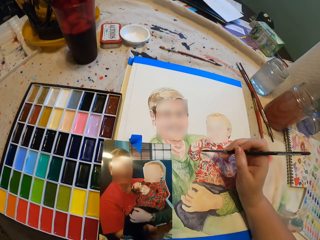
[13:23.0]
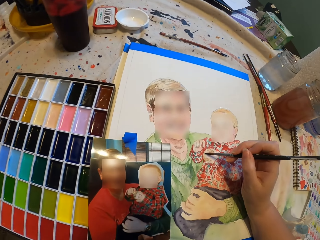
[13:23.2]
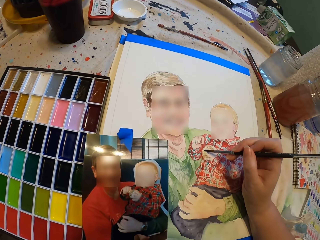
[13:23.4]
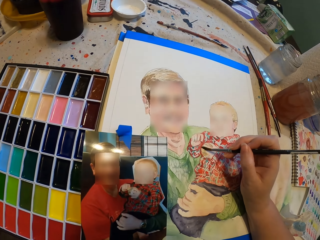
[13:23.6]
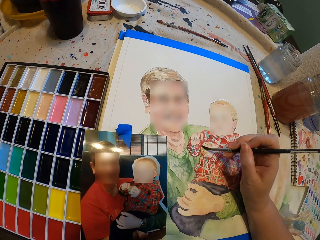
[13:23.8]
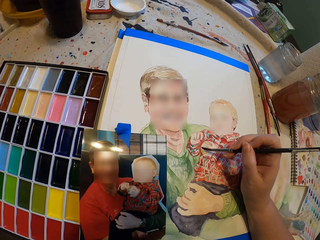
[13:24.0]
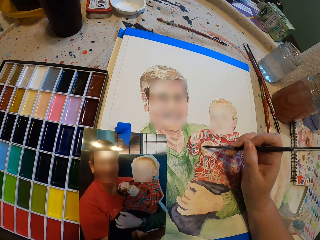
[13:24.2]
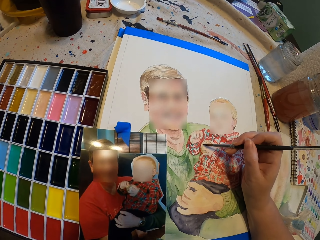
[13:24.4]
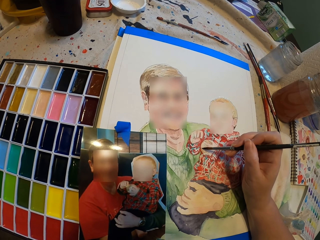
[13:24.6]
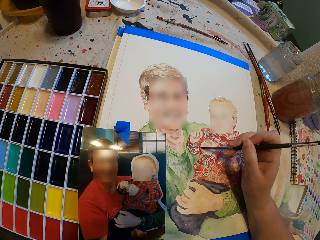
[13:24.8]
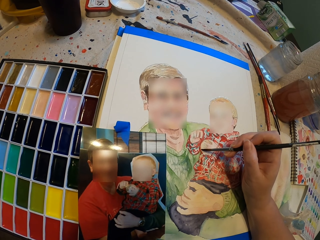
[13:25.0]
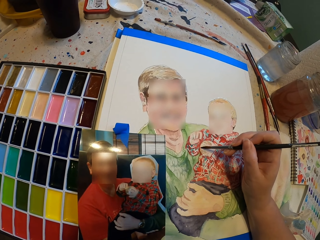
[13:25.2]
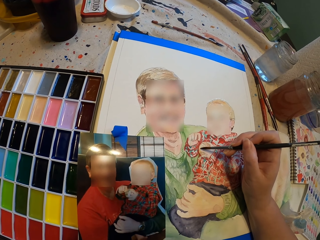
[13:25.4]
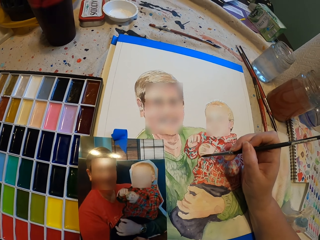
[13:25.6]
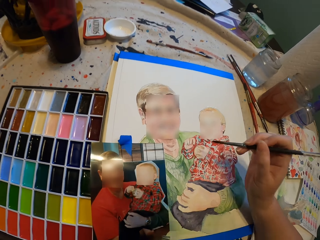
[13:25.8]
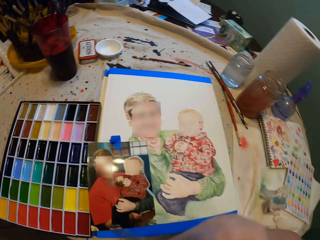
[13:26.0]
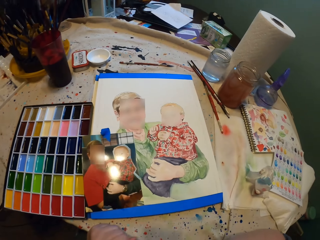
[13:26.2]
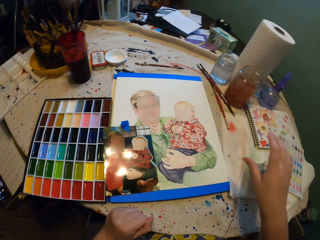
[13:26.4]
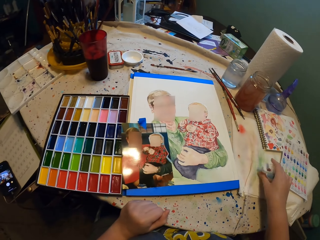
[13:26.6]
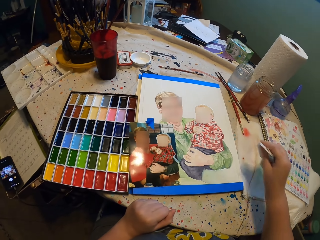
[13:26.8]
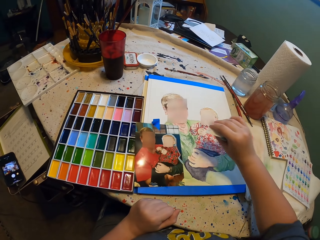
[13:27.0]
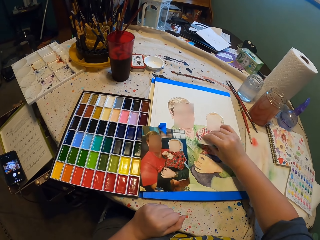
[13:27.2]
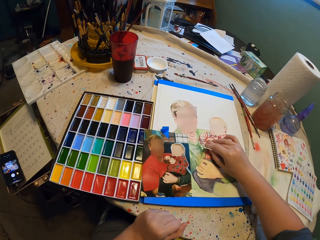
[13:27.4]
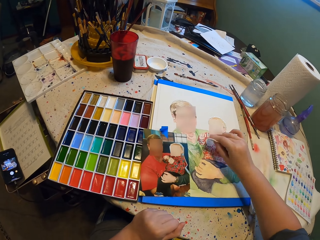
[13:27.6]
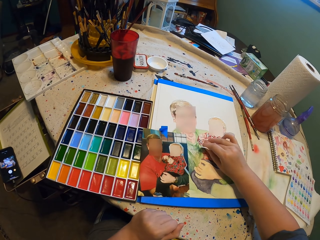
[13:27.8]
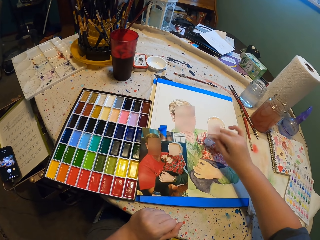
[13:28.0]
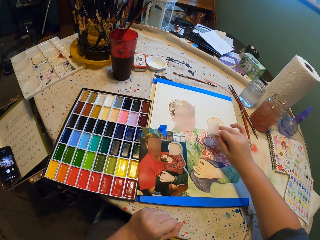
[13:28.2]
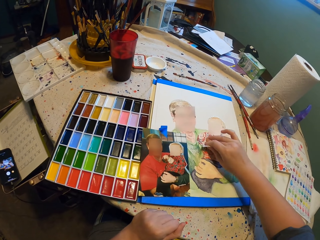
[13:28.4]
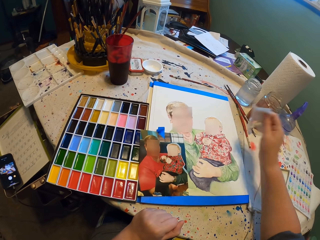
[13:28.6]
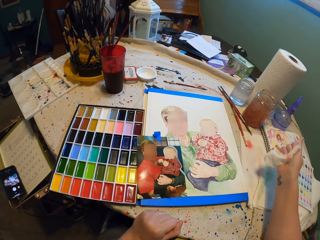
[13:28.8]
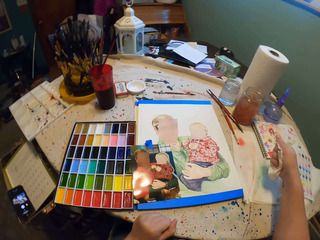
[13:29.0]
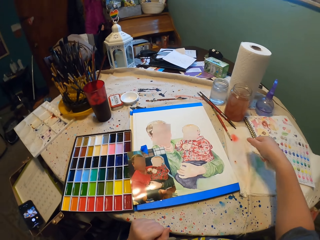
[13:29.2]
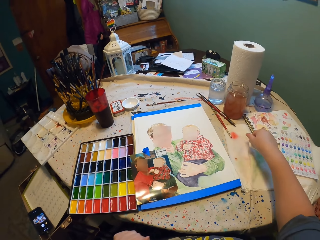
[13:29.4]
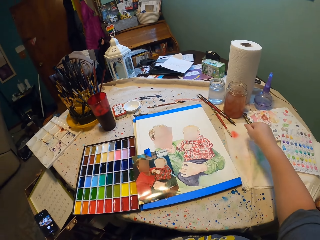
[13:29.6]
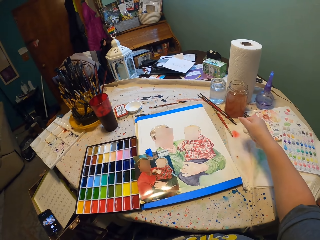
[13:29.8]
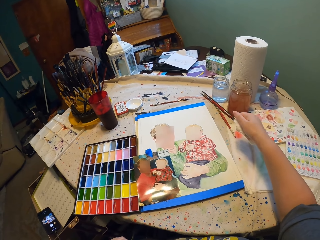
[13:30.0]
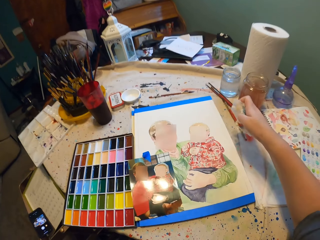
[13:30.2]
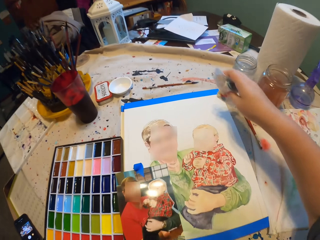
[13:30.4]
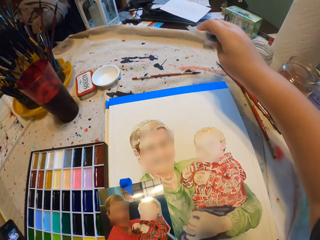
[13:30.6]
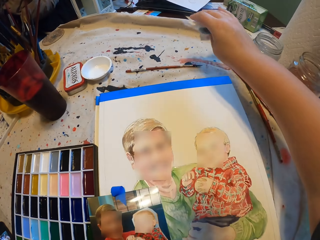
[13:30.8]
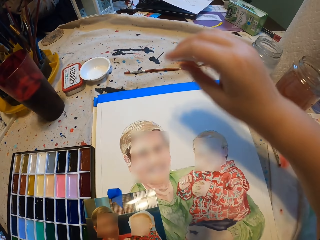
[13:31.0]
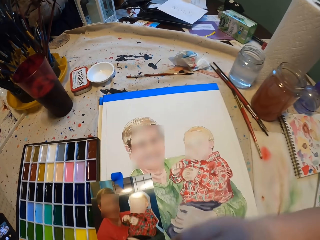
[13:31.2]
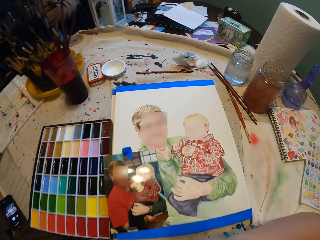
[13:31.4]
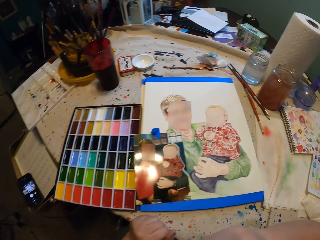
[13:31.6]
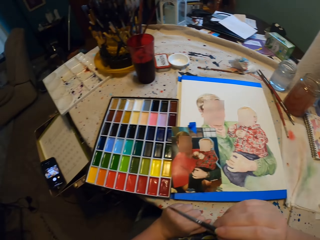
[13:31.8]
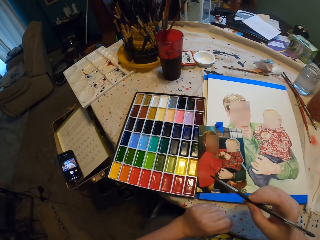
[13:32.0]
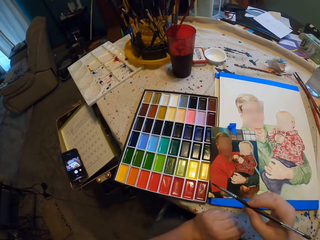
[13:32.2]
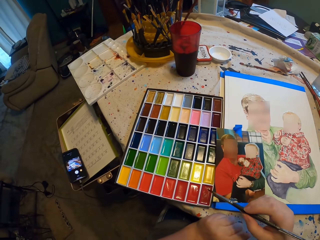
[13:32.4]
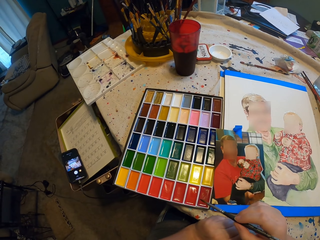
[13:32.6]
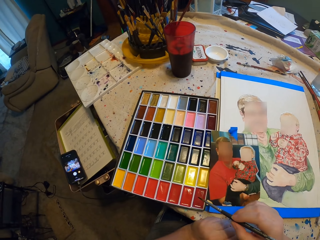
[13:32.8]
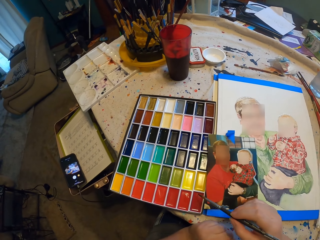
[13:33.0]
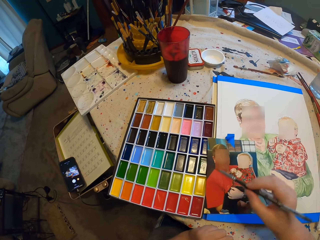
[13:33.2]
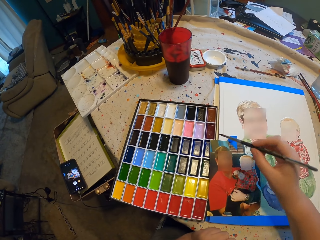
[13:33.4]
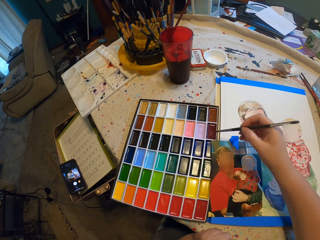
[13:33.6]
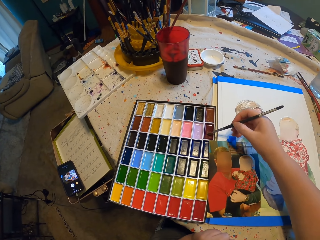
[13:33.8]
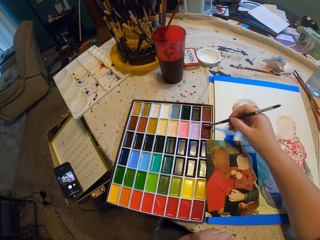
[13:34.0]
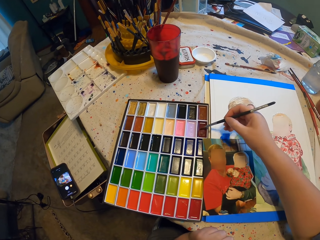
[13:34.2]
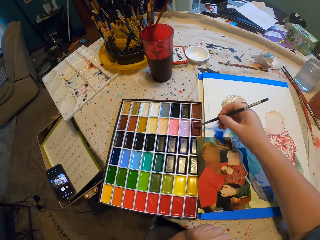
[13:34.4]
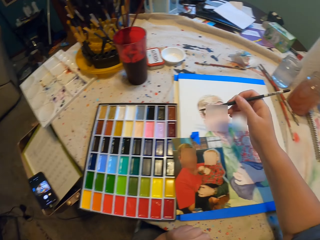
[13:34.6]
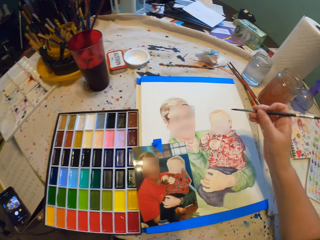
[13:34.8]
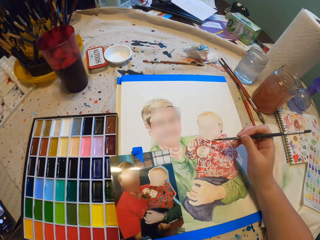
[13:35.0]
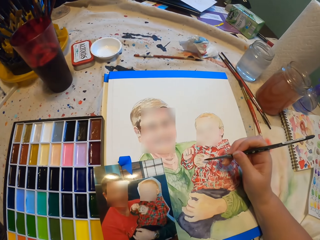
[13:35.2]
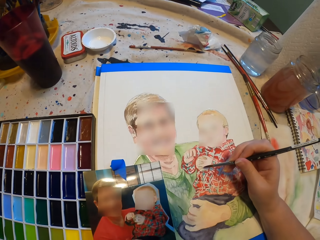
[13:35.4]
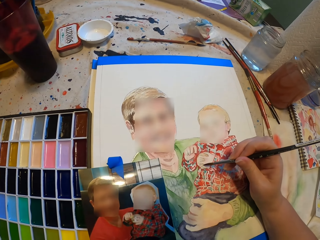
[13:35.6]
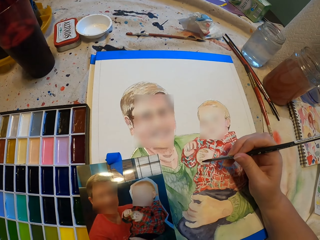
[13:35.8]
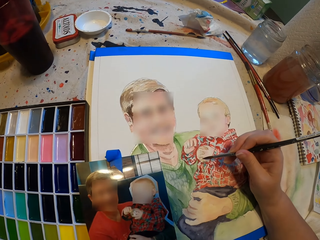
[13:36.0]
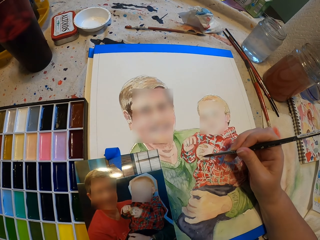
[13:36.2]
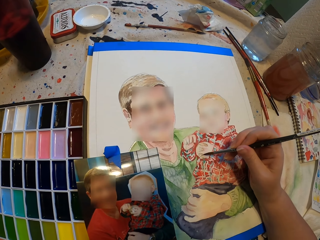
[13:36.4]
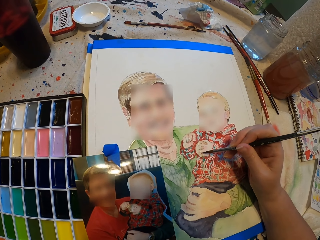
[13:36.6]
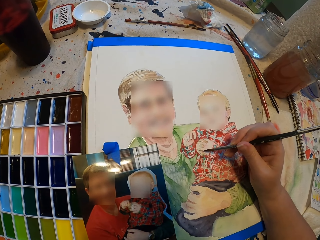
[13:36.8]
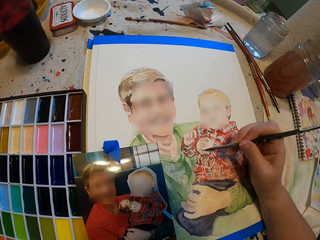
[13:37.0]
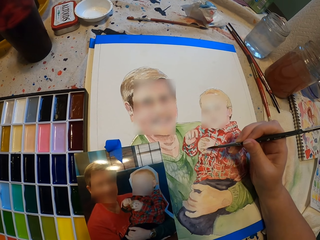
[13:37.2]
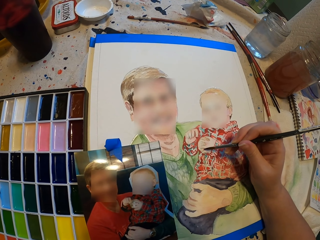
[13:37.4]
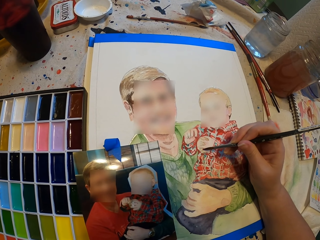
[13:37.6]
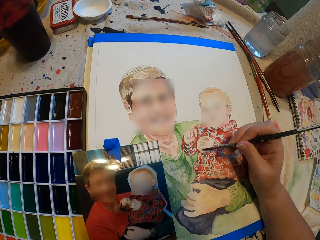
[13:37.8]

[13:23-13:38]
The camera wearer paints on a painting. They pick up paper. They wipe paint. They fold the paper. They drop the paper. They put the paintbrush in paint. They paint on the painting.

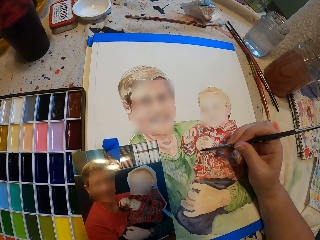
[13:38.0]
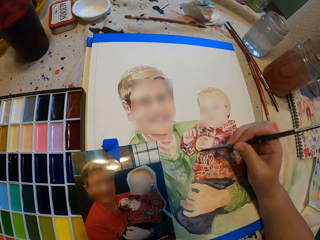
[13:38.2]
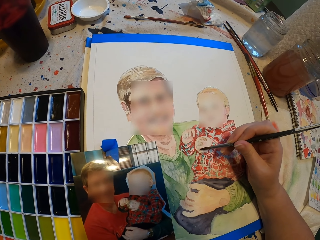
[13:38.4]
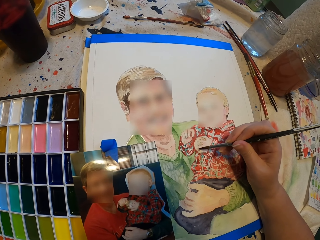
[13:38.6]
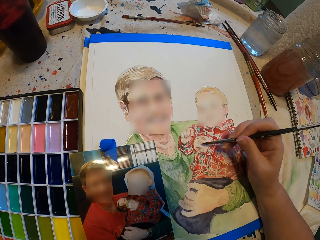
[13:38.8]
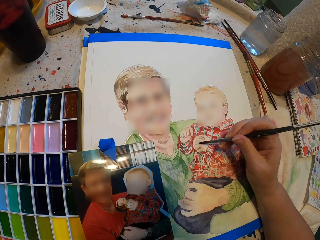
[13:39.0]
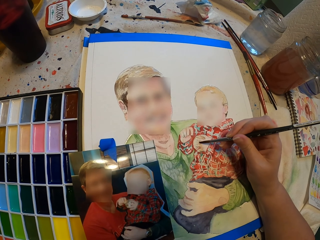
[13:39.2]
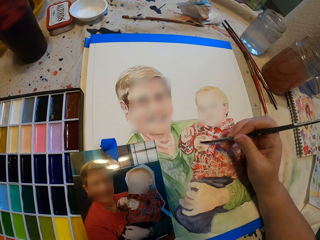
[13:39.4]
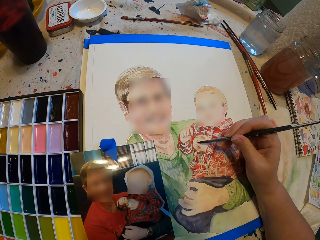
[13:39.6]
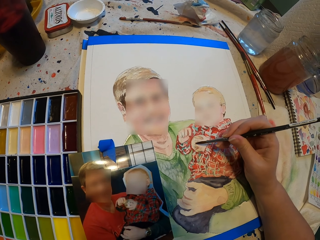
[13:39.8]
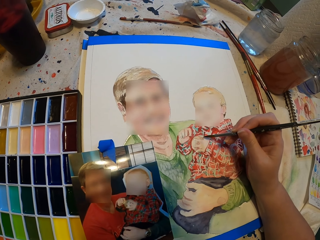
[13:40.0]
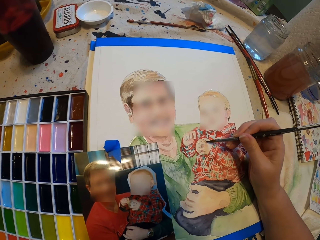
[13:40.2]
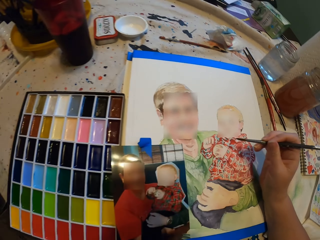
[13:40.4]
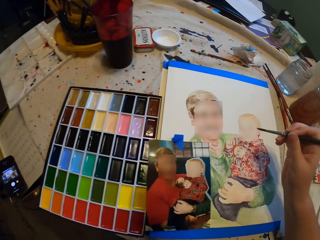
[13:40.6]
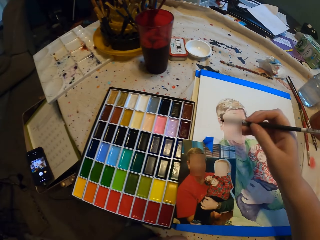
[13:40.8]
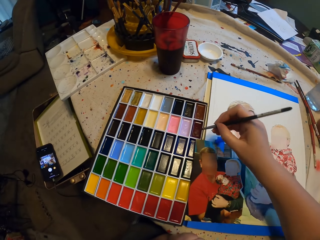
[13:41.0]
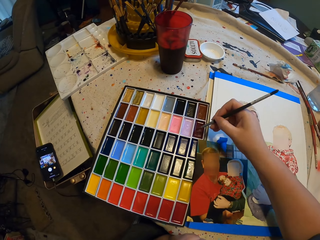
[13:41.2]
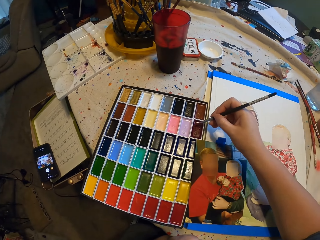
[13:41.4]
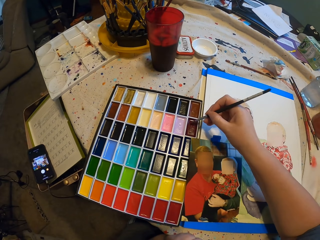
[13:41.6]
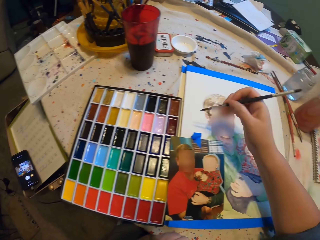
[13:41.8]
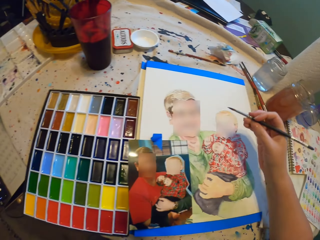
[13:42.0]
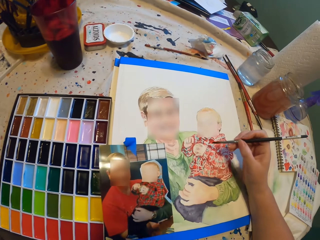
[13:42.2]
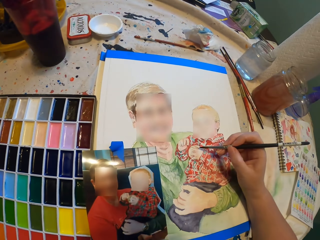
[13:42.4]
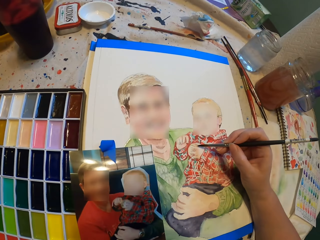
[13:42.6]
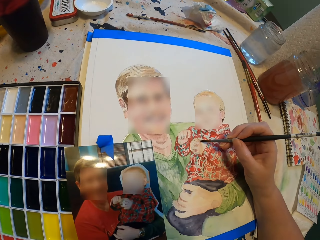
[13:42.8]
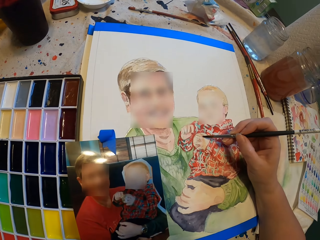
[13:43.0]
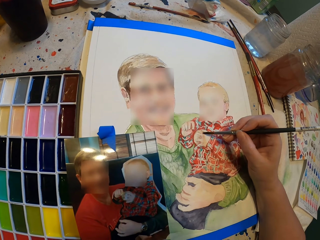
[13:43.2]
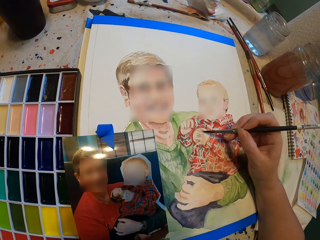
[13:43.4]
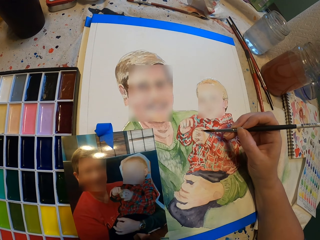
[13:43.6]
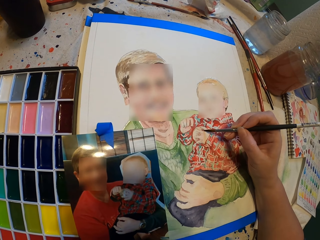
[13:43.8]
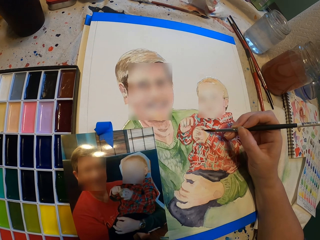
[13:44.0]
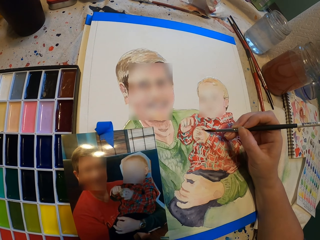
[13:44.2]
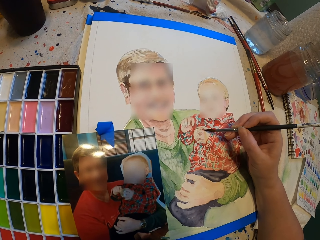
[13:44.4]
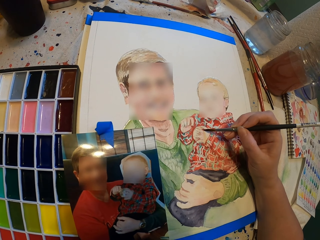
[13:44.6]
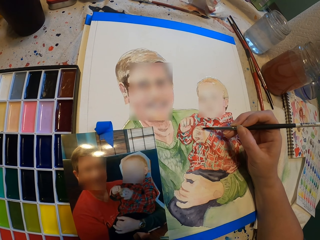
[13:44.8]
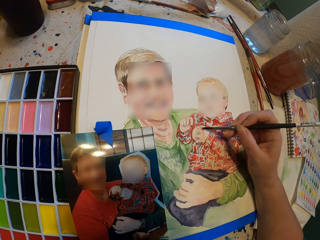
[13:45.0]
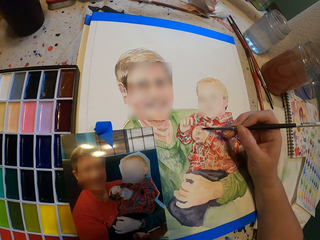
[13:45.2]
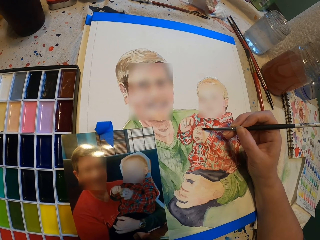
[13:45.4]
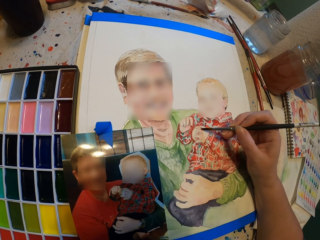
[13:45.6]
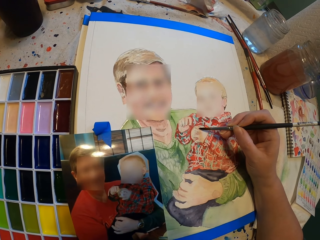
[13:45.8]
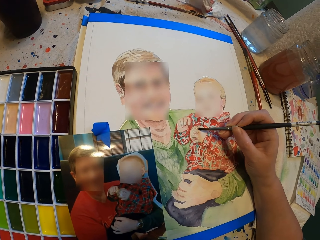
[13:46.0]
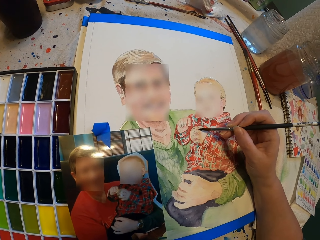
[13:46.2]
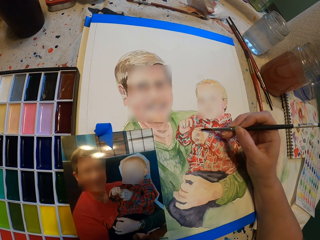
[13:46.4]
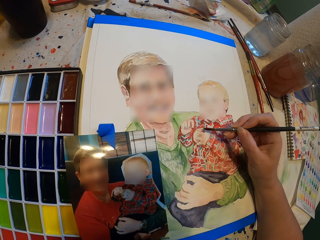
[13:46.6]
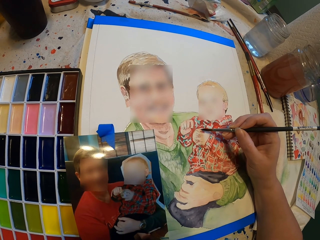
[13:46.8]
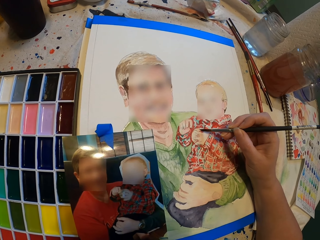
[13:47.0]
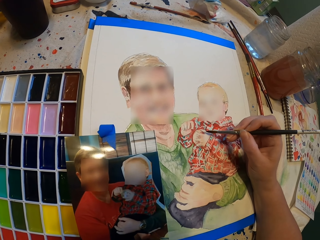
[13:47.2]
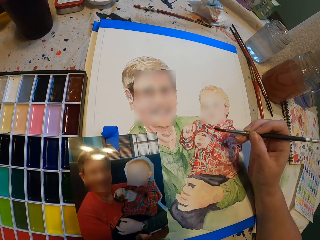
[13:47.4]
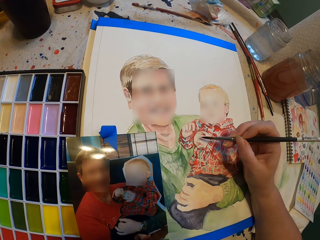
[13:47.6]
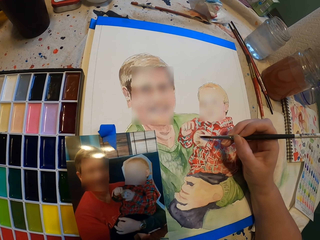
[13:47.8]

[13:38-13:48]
The camera wearer puts the paintbrush in paint. They paint on a painting.
